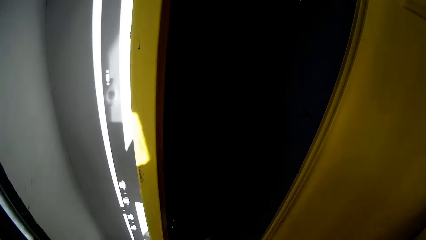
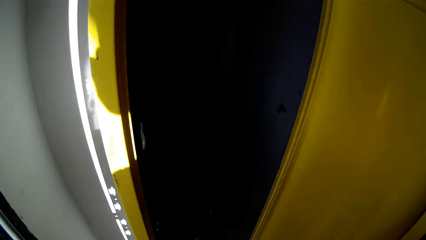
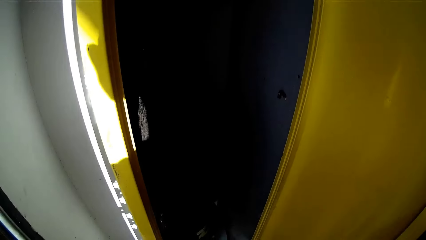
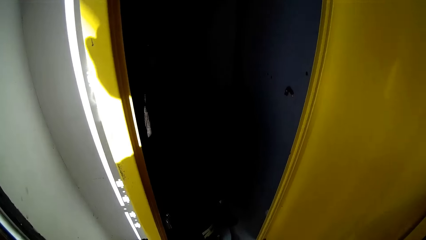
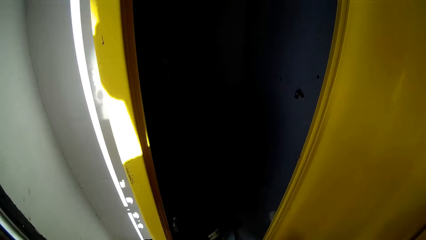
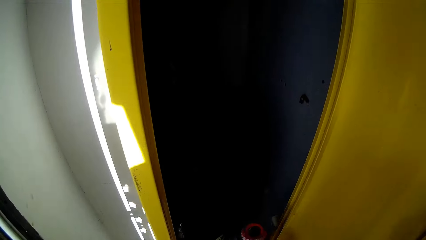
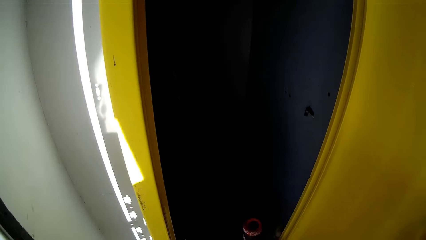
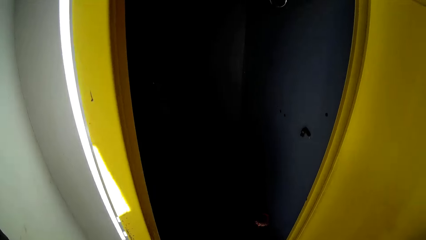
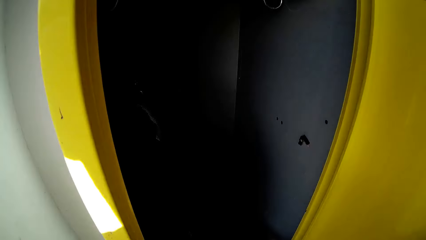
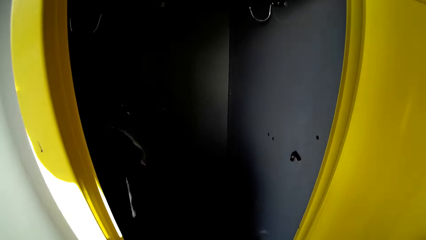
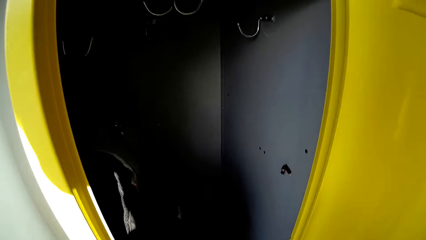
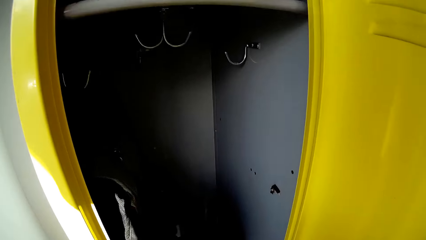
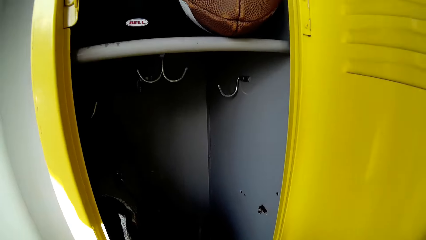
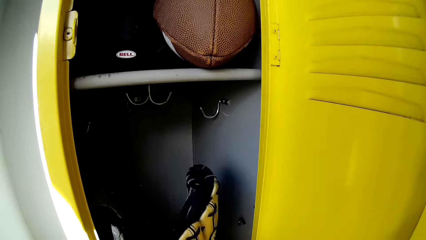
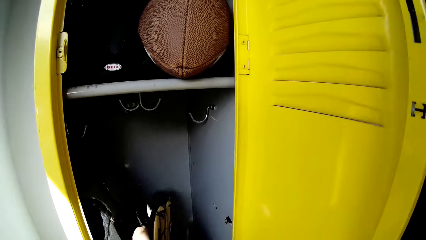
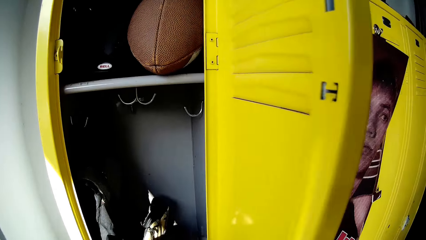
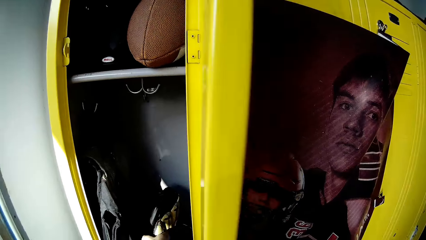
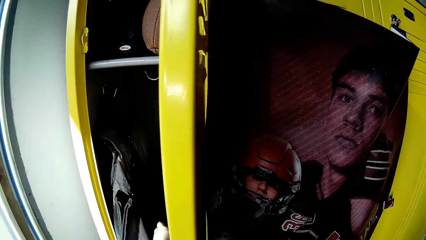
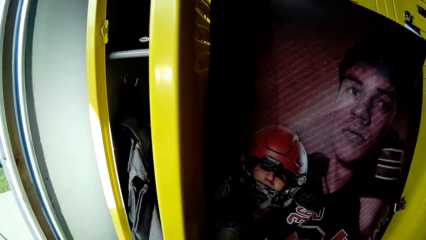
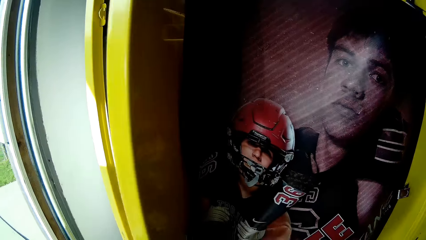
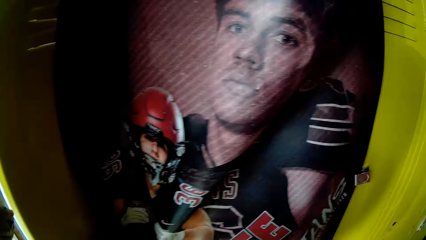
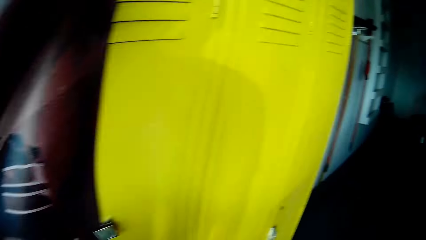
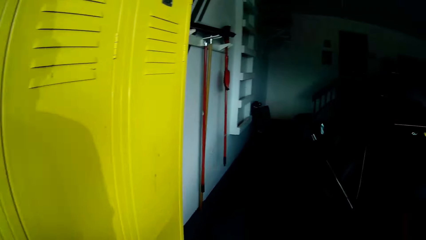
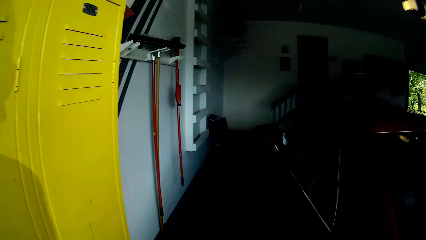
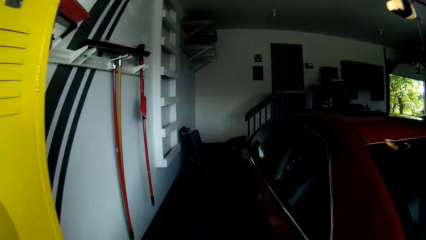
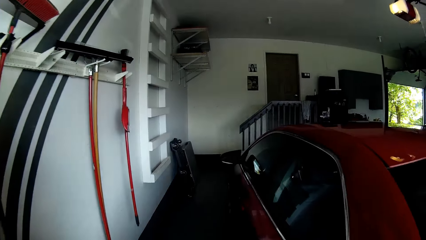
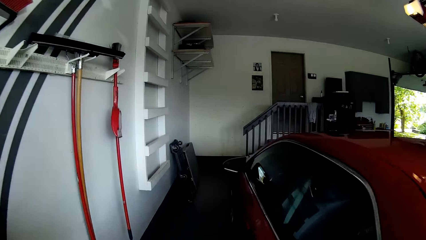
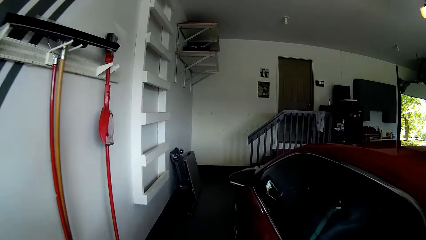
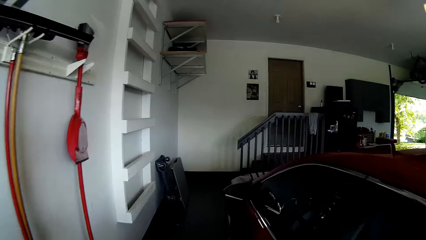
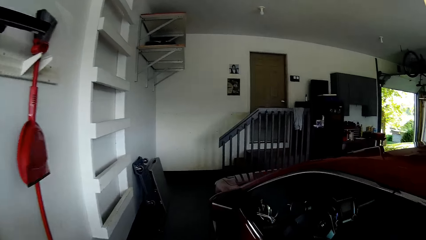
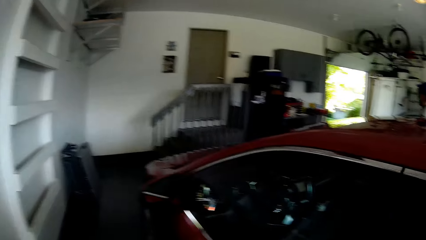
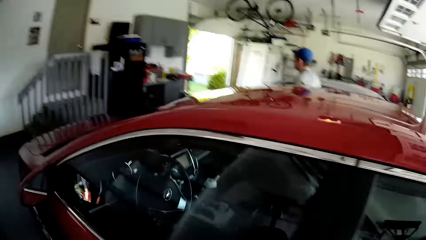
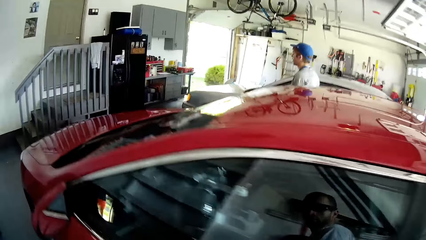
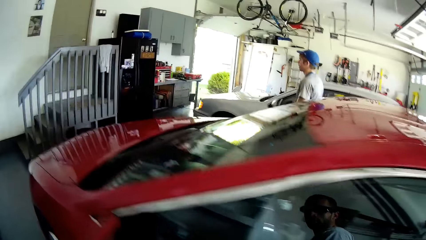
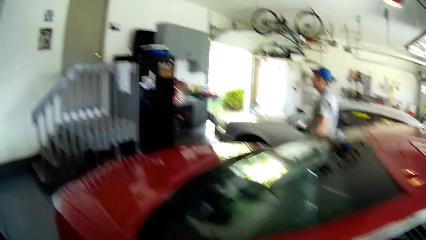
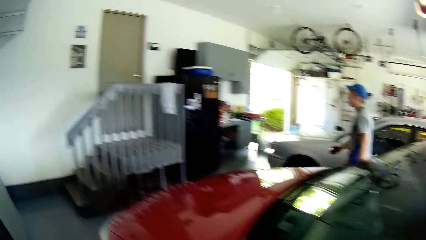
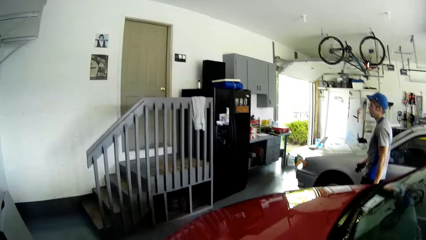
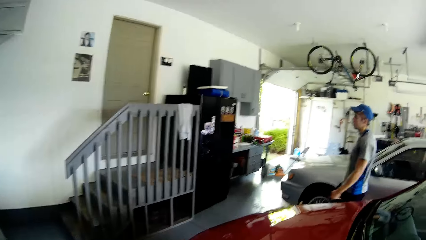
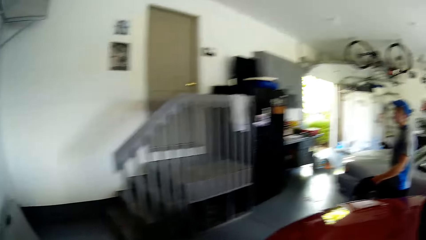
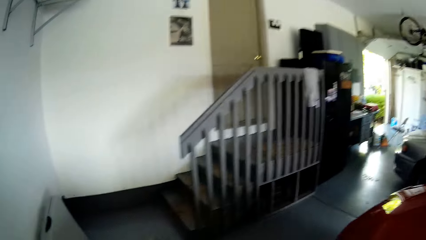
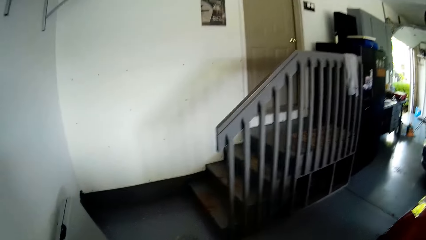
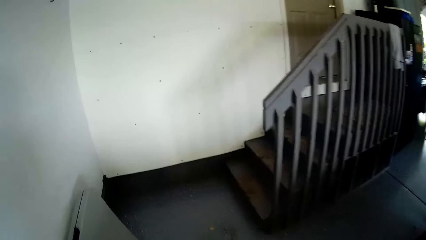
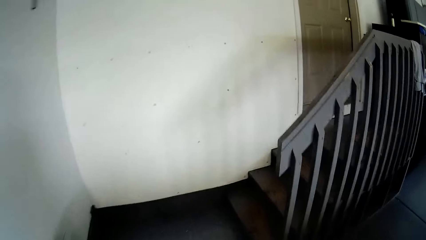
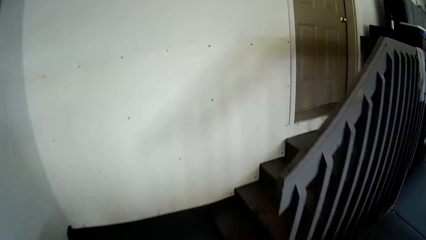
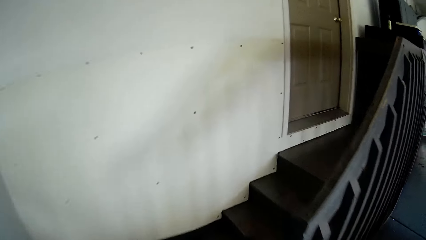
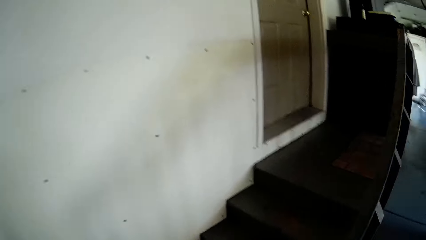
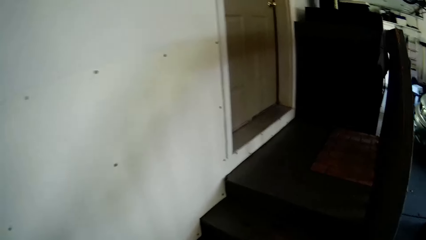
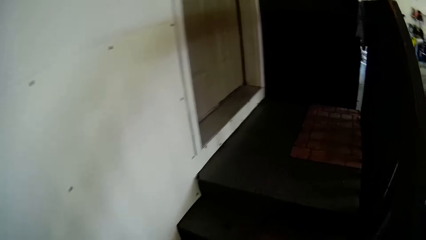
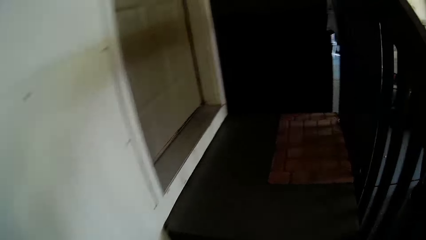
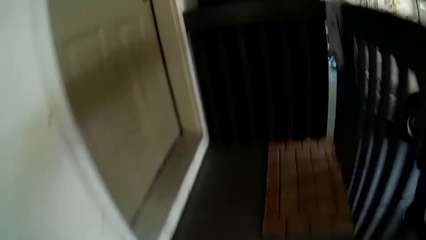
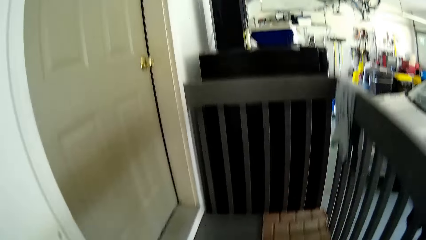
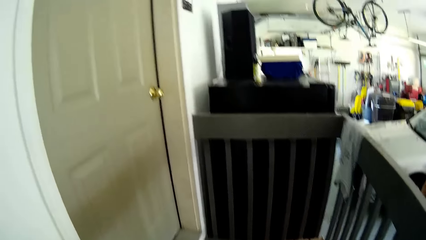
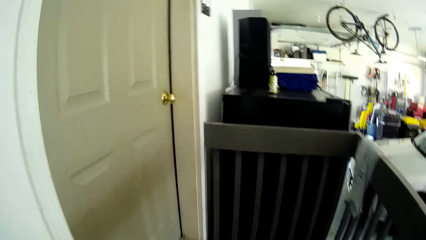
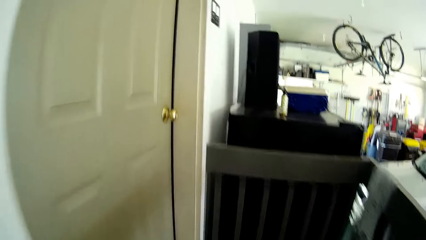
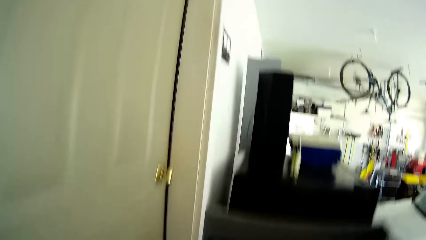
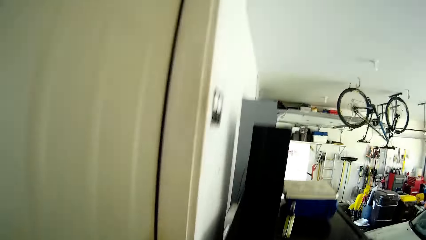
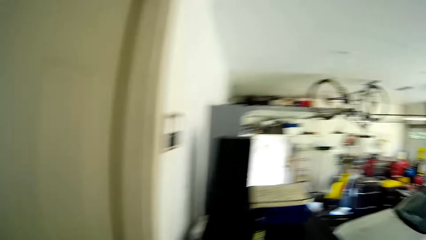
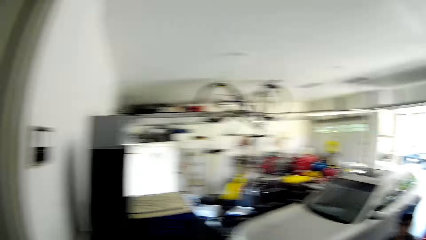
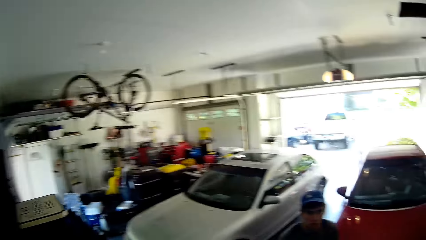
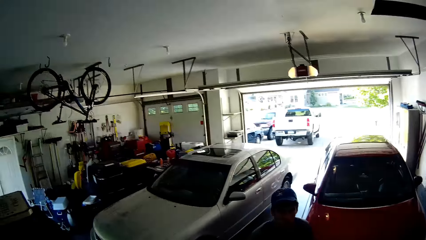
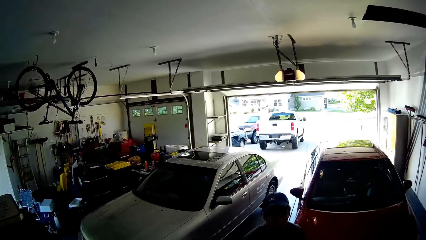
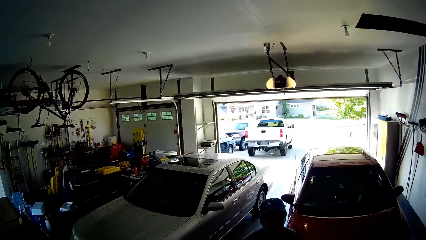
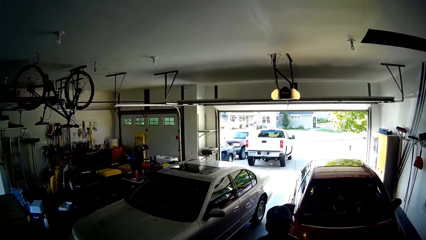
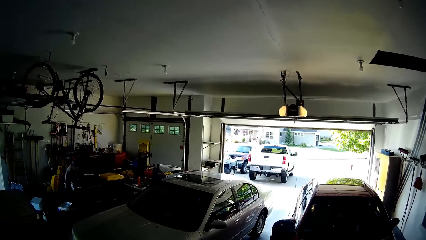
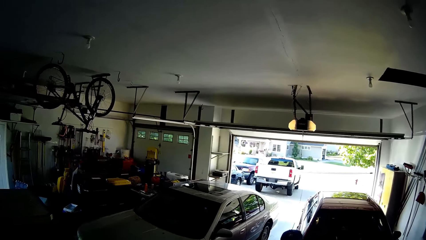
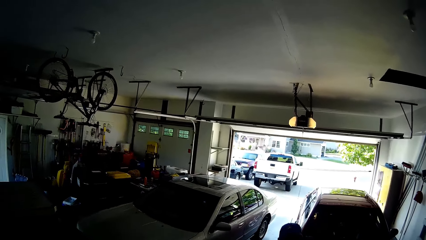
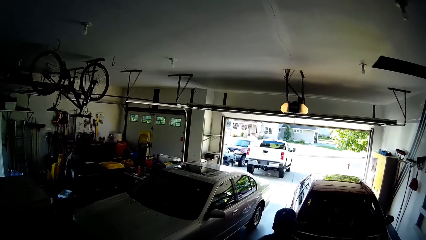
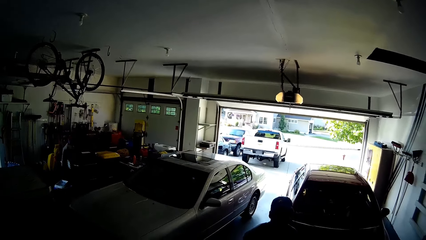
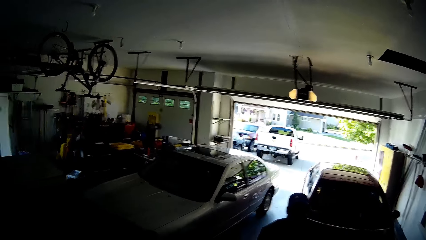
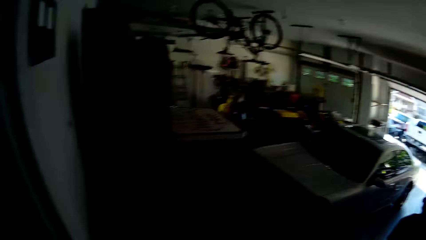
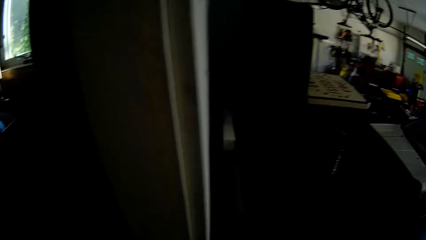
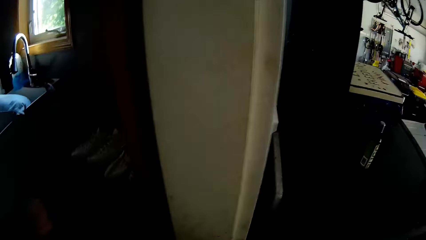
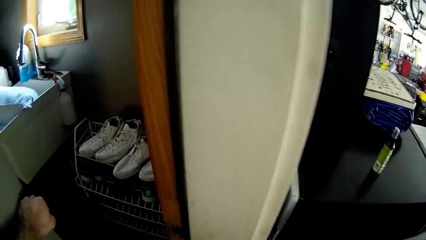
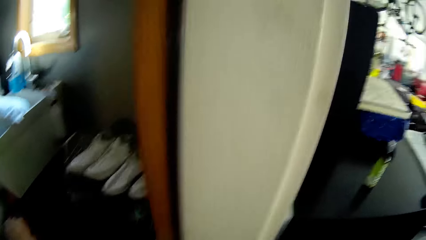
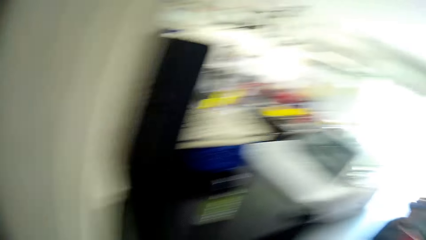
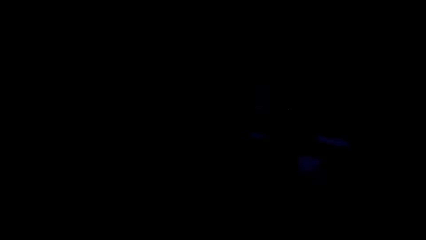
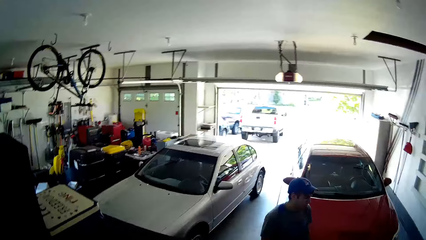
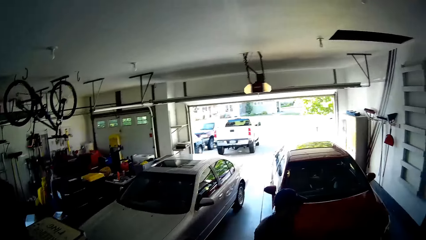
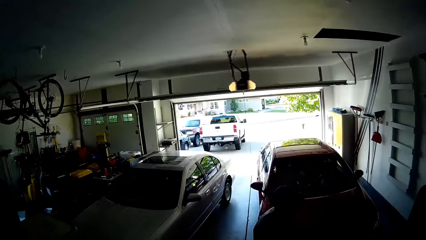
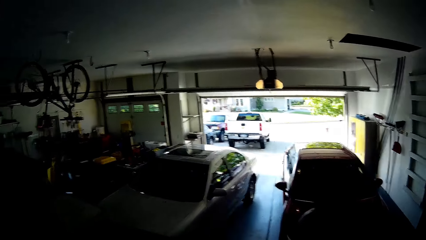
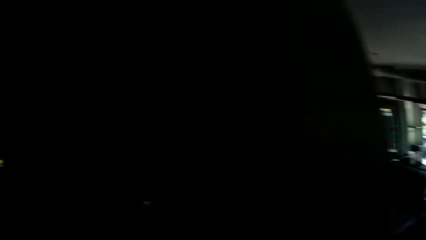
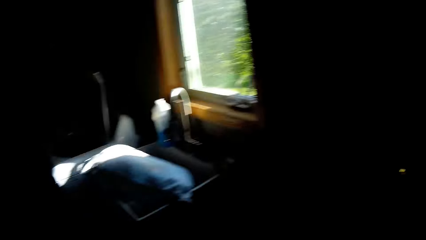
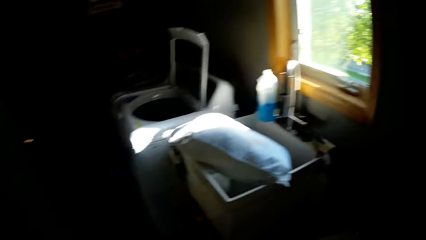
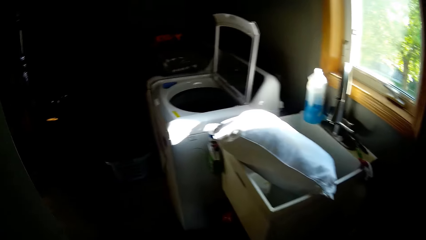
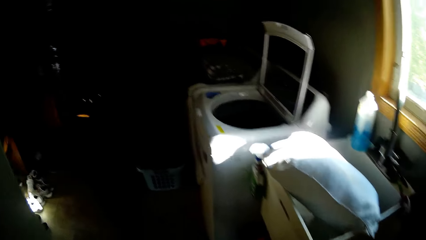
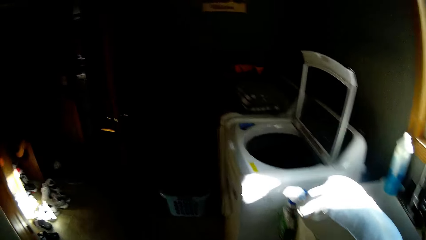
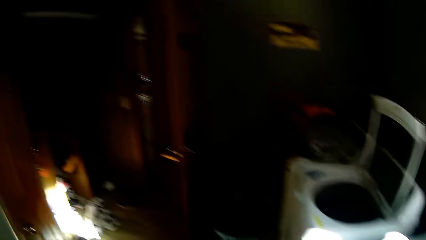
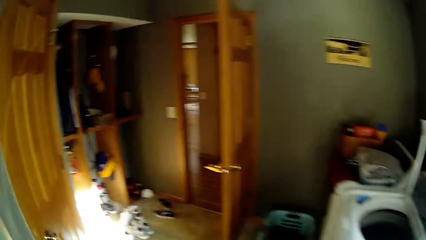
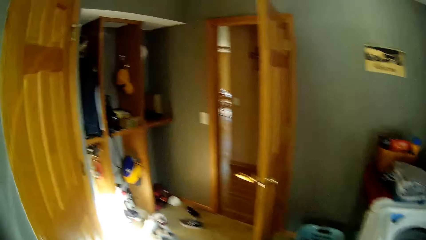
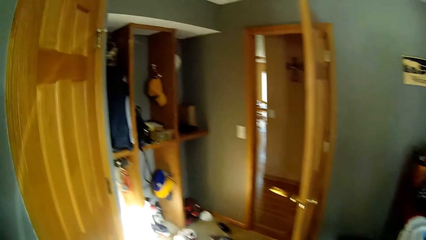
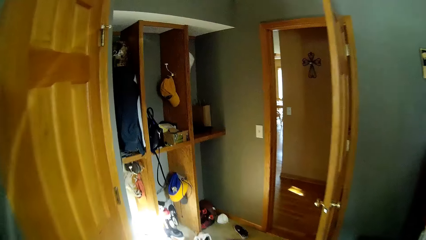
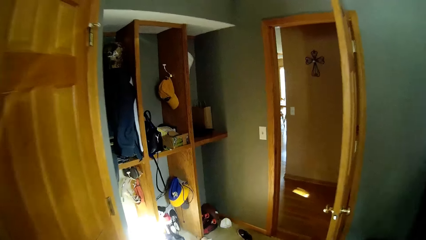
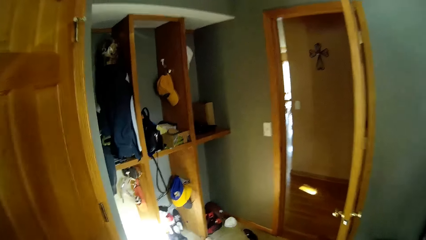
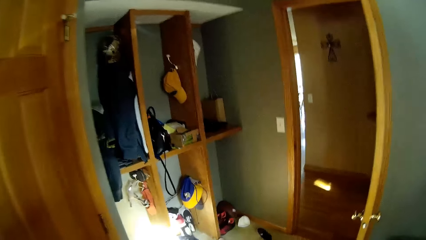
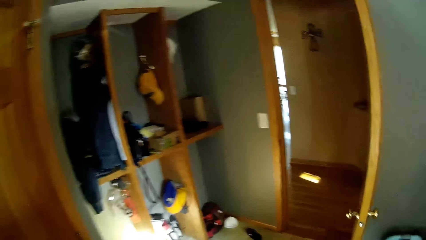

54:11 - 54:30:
The camera wearer opens the locker, puts the hockey stick in the cabinet and walks away from the locker. They look in the direction of a man and walk up a flight of stairs. The man walks around the house. The camera wearer looks at the man. They look at the man again. They look in the direction of sneakers on a shoe rack in the house and enter a room in the house.
